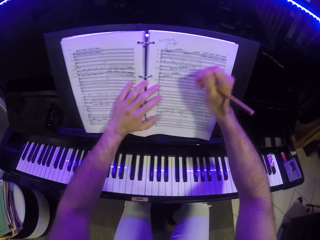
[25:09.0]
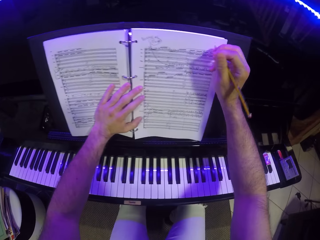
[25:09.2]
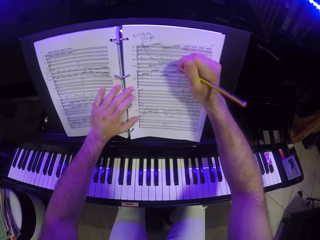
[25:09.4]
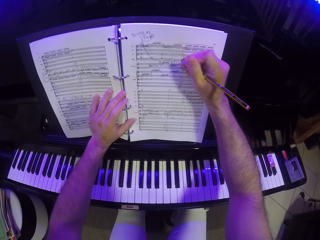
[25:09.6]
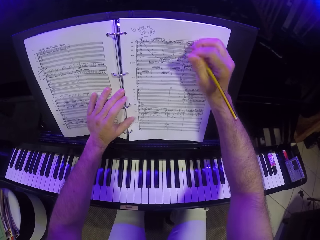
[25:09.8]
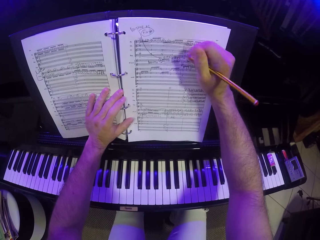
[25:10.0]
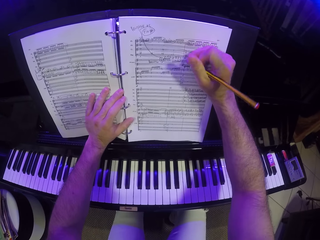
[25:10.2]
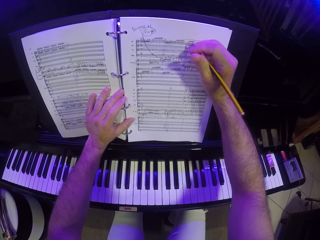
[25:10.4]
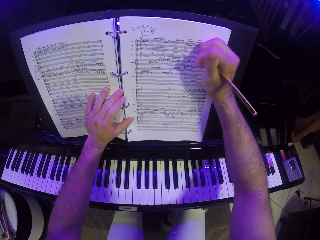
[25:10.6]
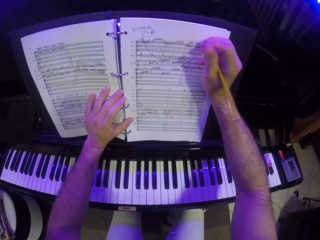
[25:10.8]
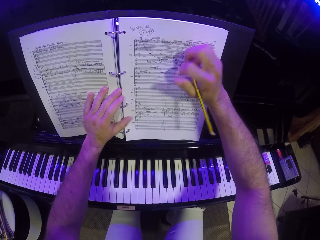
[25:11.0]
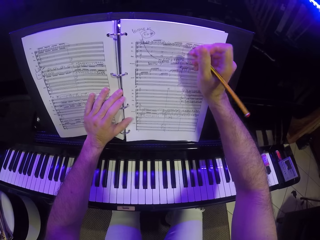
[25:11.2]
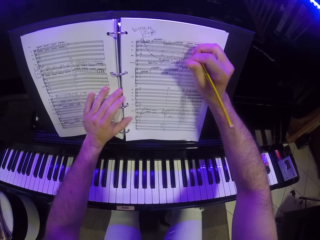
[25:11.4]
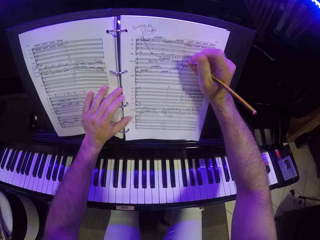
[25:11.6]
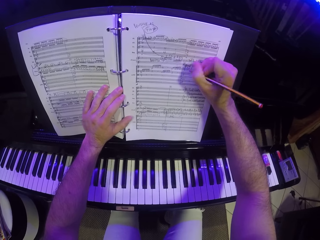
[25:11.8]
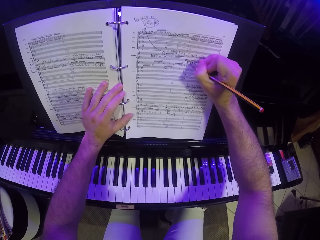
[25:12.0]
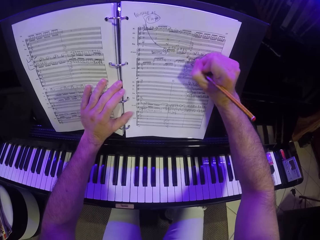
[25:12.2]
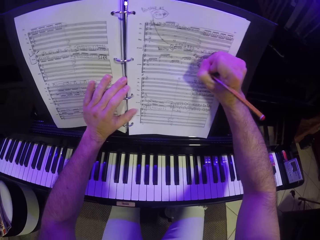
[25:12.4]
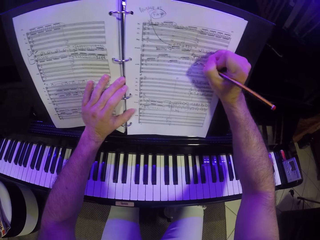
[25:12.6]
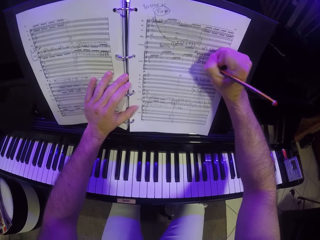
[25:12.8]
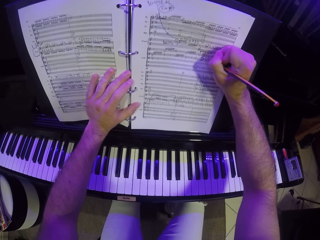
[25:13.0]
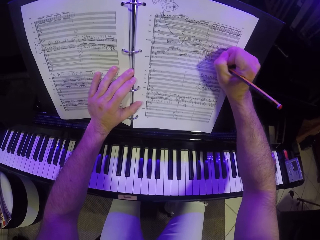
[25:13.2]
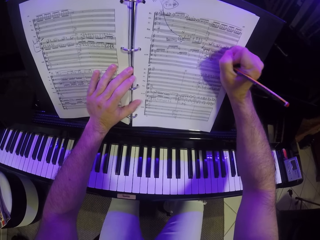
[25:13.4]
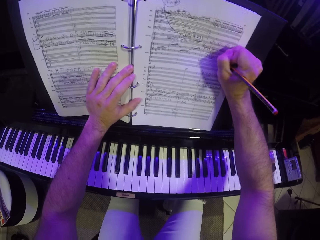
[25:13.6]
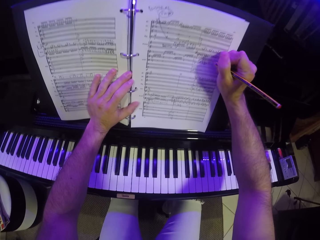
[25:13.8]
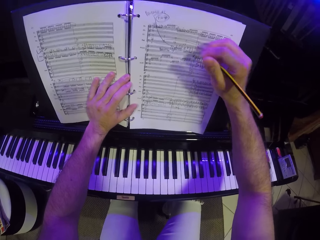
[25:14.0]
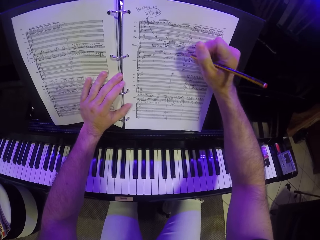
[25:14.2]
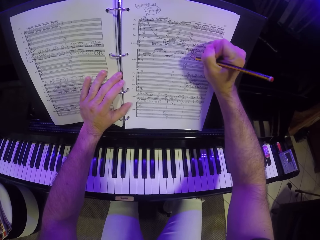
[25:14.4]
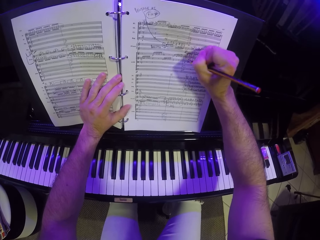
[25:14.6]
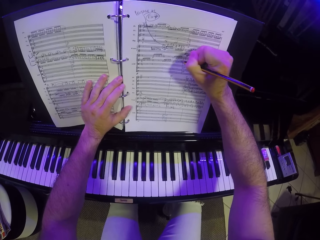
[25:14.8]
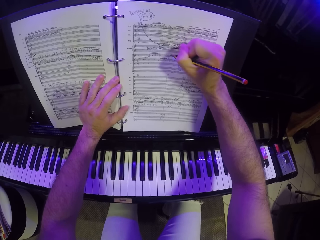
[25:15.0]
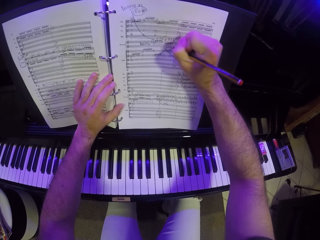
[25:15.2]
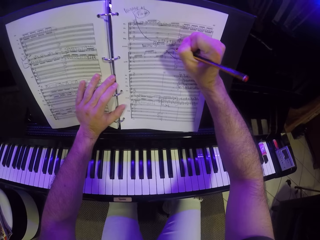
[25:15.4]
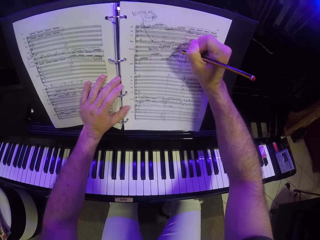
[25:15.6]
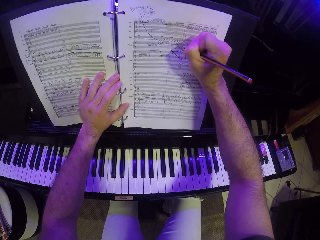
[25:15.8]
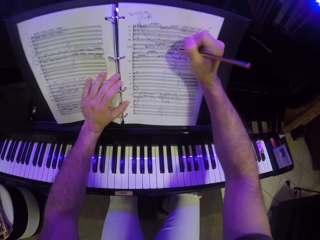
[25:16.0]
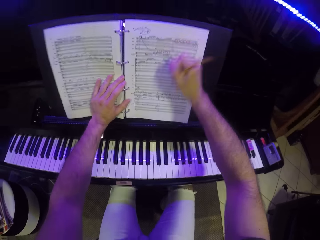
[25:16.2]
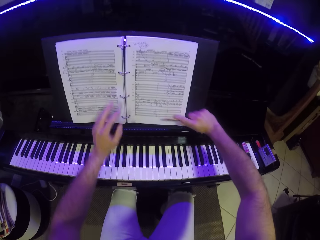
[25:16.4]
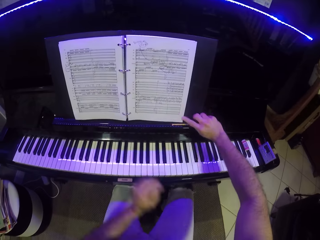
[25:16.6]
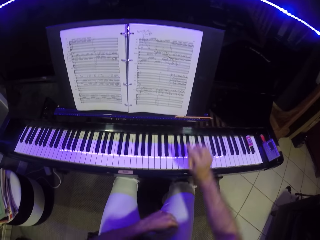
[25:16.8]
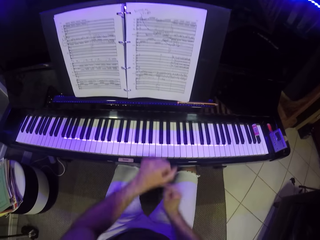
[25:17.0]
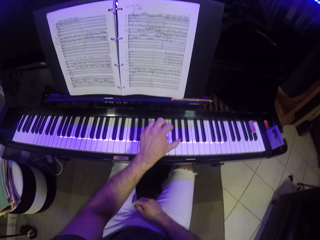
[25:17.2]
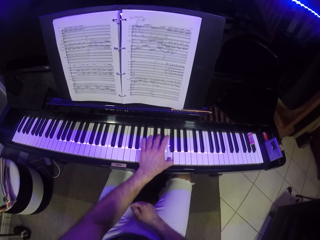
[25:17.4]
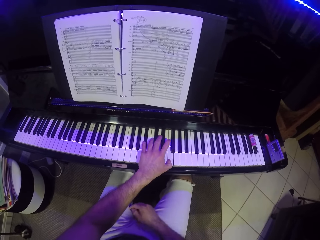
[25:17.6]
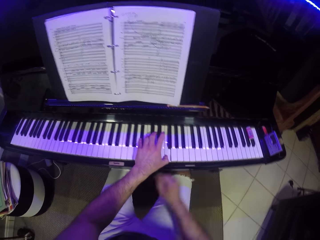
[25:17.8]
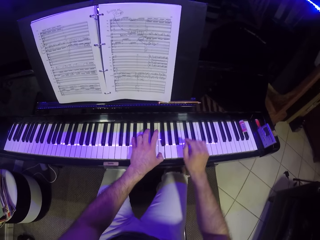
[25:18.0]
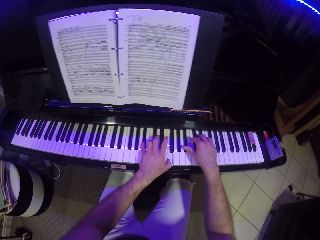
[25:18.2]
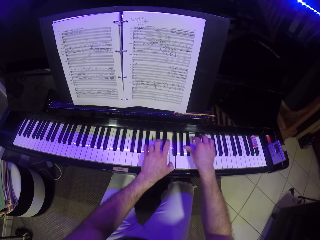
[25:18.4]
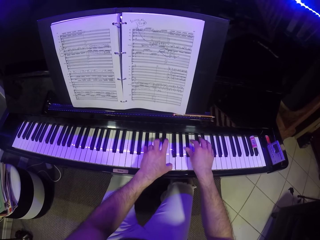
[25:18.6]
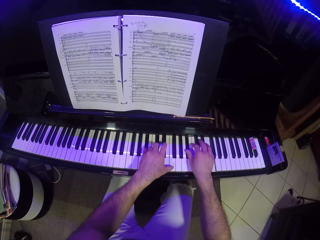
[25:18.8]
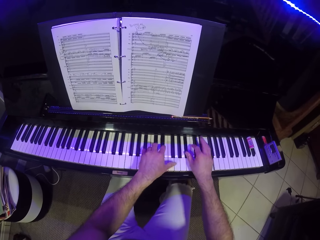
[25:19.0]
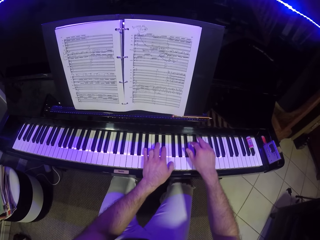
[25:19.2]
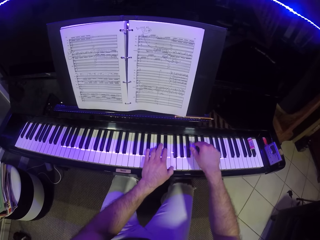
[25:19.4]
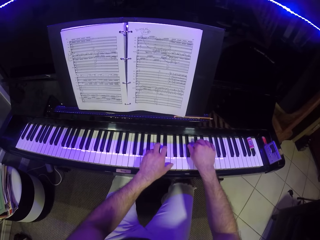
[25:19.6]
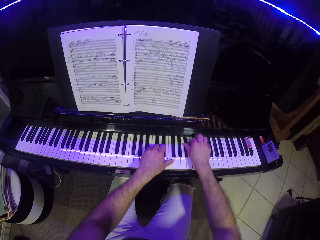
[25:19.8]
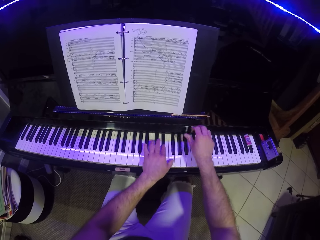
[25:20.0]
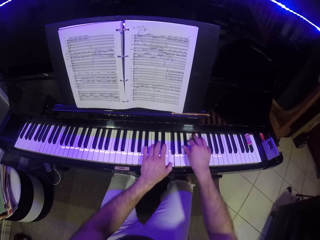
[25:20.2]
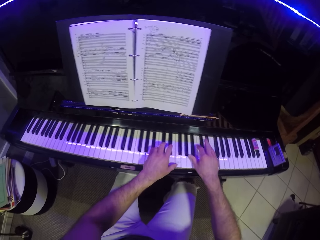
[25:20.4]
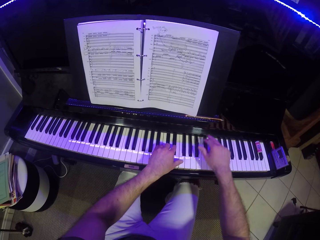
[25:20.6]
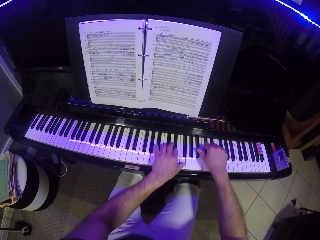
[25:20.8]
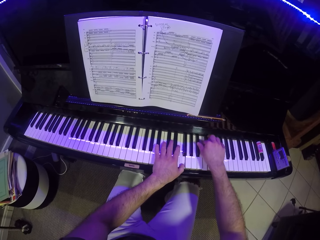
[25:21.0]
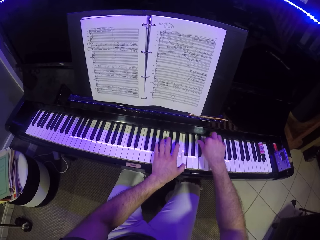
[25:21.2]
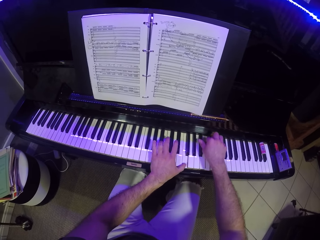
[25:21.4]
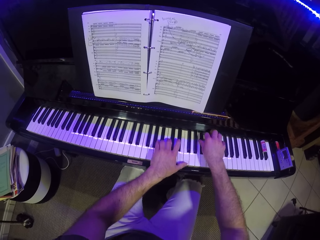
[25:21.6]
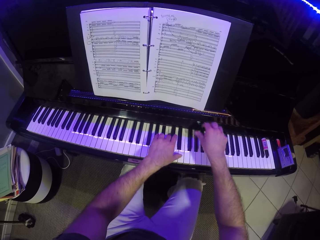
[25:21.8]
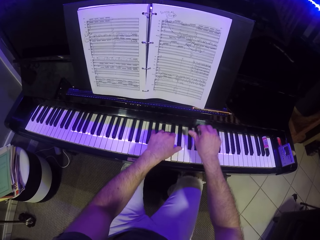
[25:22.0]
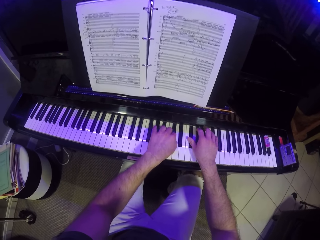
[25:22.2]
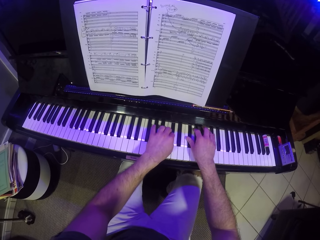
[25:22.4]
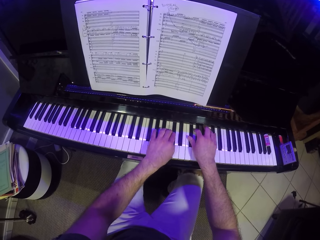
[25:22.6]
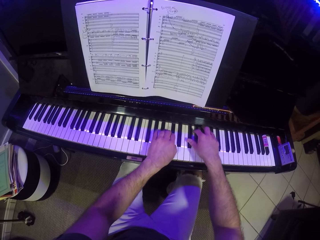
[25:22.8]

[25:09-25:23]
The camera wearer writes on the piano music sheet with the pencil in his right hand. He drops the pencil on the piano with his right hand. He plays the piano with his left hand. He plays the piano with both hands.

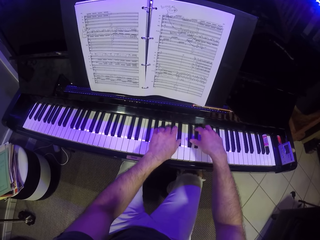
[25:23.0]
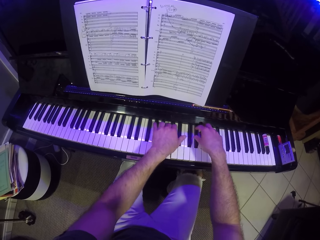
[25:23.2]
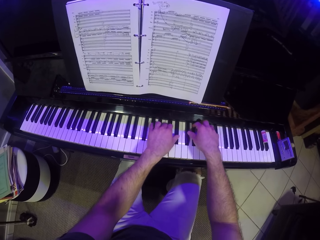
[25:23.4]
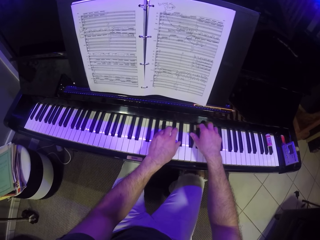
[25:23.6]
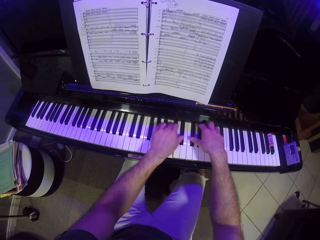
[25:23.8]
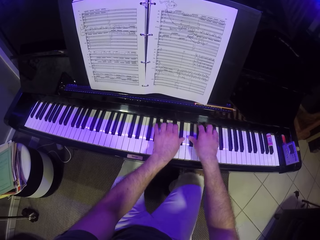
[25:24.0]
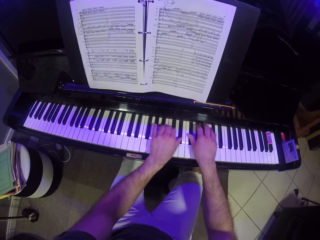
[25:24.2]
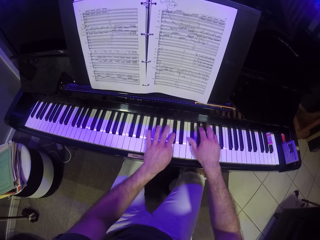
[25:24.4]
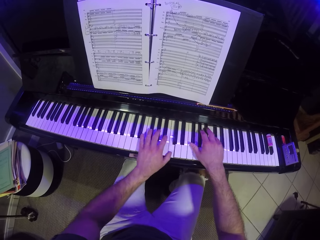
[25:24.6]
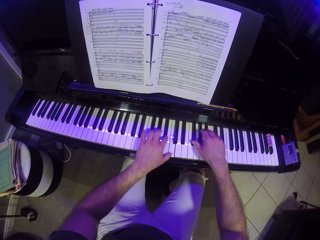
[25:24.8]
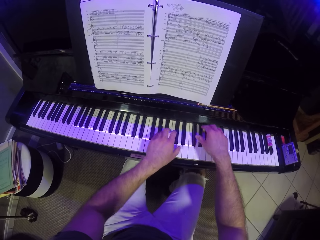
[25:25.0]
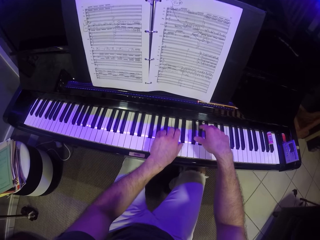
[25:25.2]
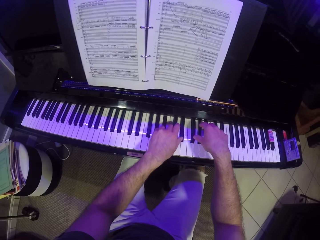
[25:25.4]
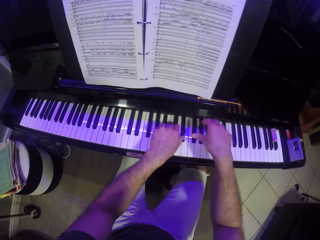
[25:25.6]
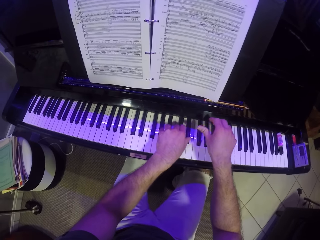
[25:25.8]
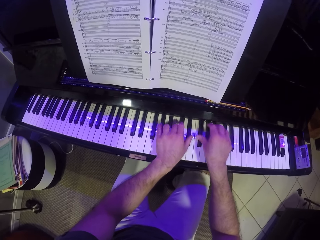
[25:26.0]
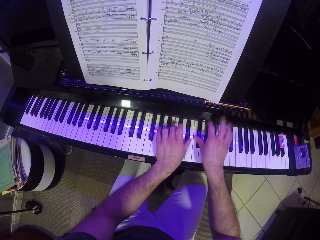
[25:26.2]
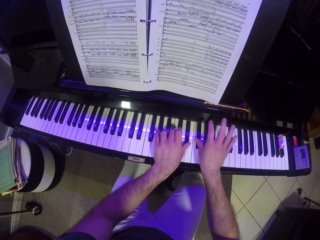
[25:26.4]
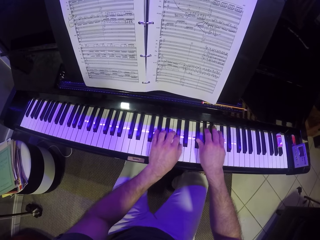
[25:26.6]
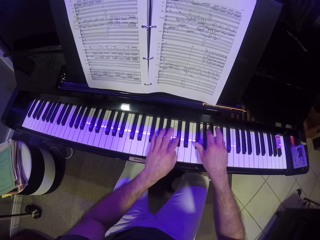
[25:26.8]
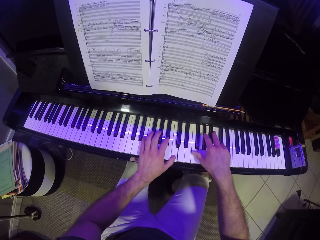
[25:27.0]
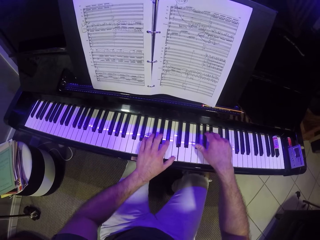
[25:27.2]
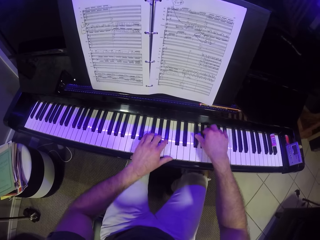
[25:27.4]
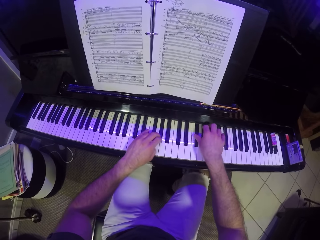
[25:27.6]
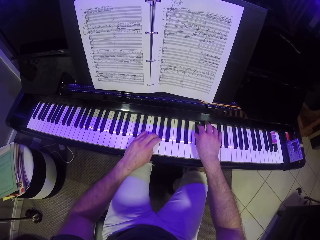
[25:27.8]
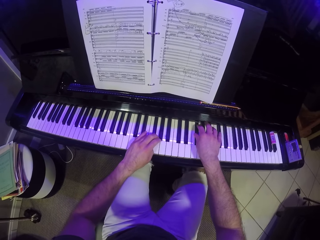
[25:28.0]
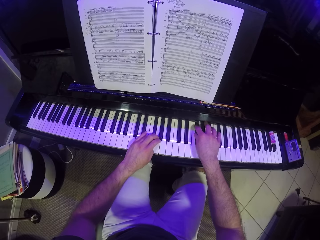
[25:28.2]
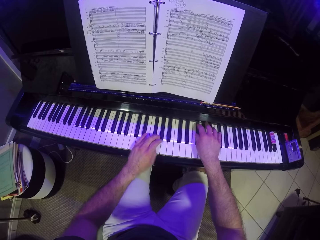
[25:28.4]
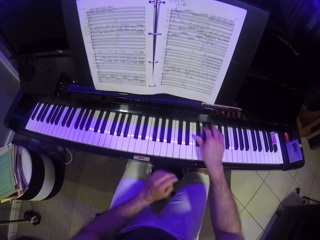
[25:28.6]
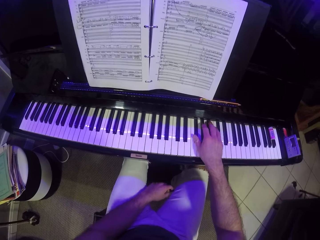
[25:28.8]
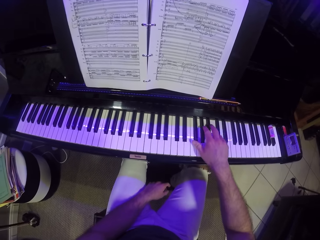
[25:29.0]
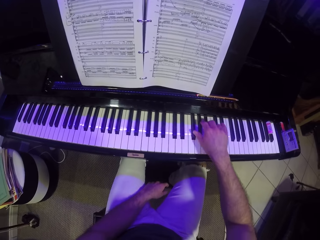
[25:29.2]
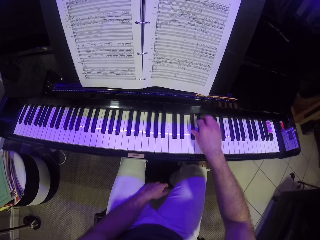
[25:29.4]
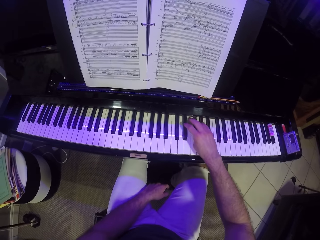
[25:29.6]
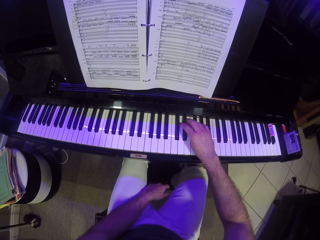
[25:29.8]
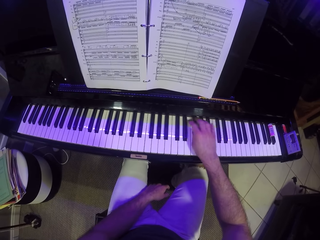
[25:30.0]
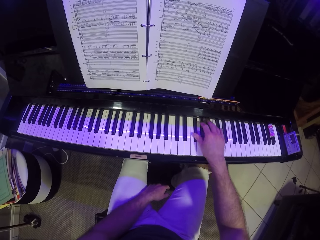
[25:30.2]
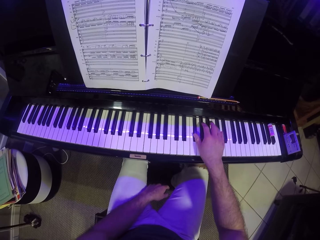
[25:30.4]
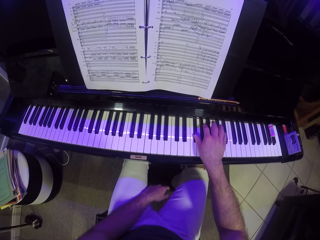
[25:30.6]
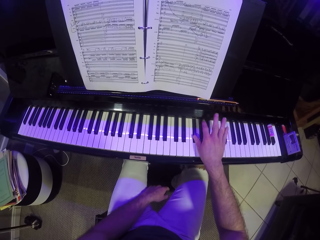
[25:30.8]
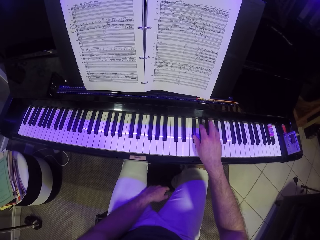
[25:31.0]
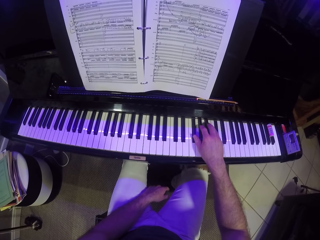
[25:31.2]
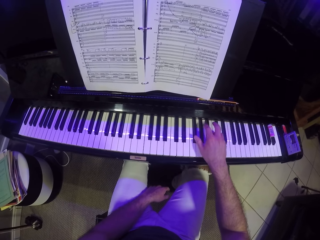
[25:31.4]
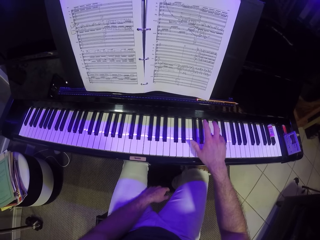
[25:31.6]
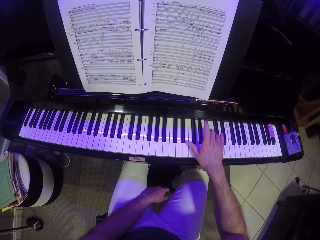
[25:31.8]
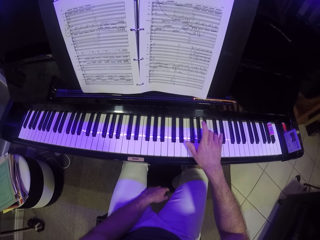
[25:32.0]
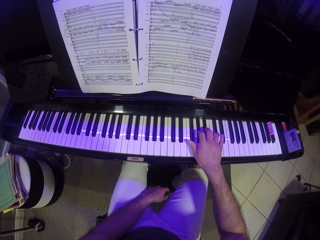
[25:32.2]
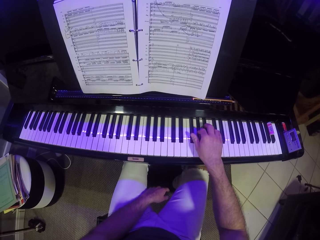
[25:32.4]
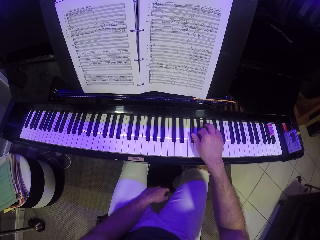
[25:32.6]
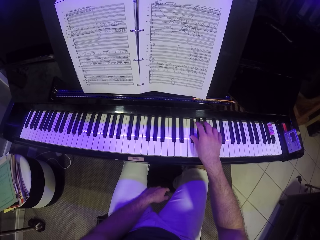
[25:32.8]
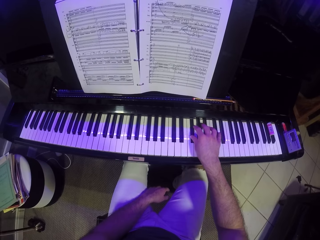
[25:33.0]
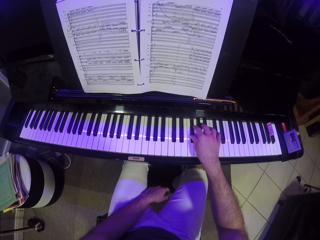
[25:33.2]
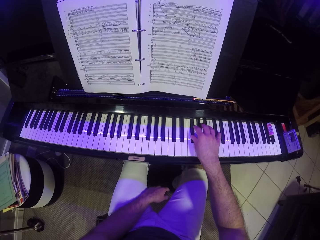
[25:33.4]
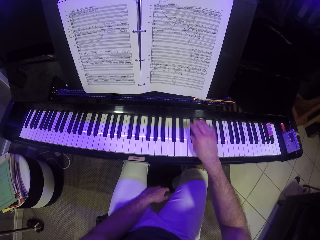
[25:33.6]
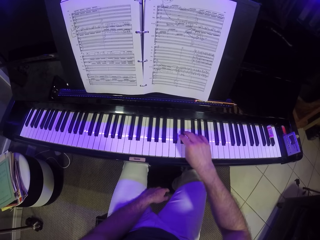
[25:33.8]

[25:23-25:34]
The camera wearer plays the piano with his right hand.
